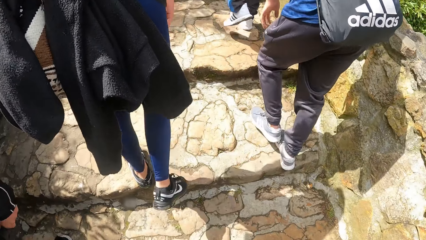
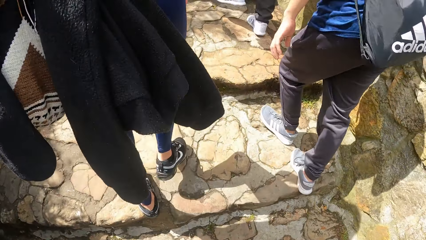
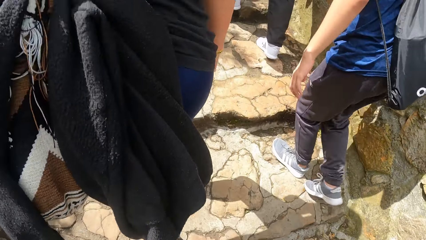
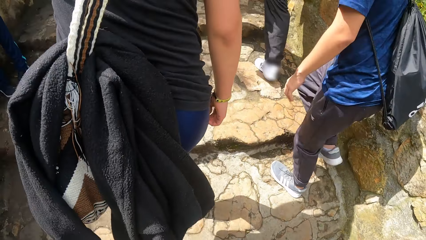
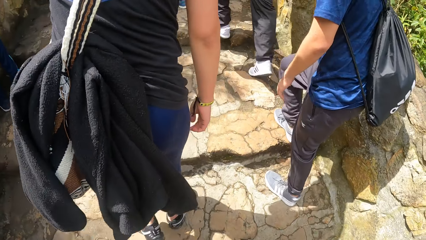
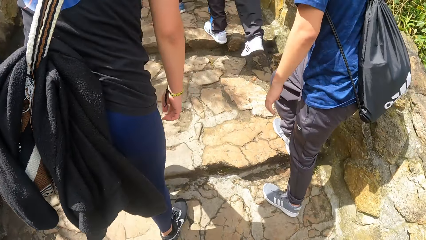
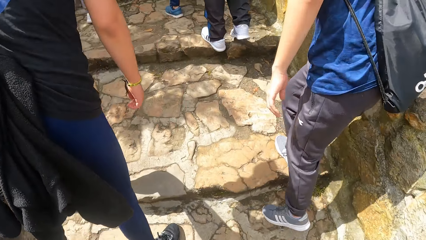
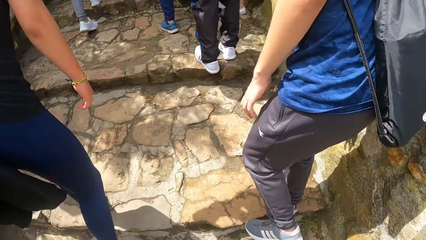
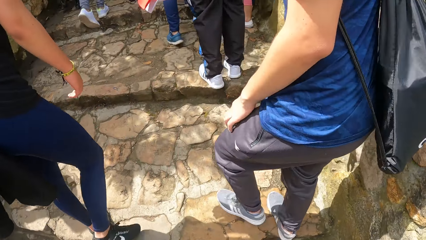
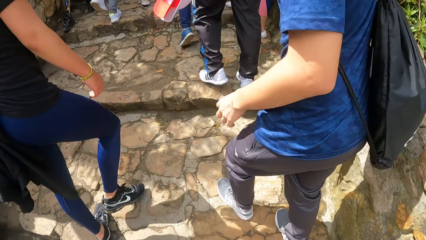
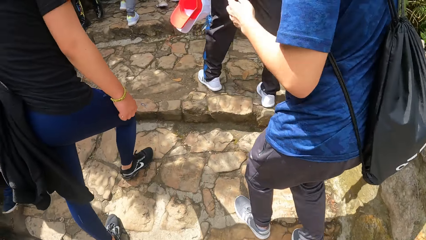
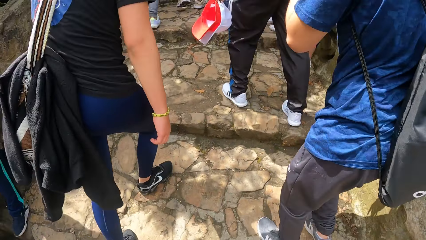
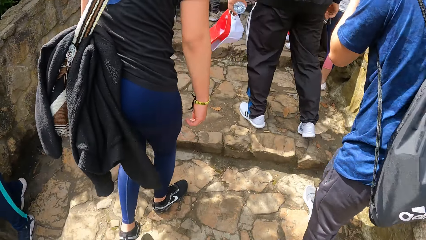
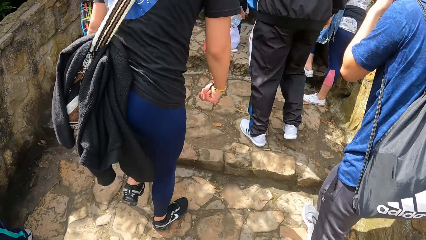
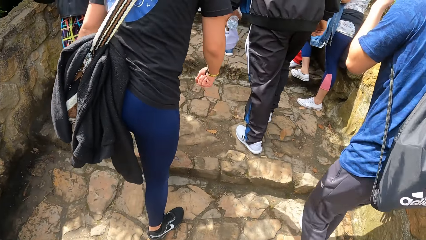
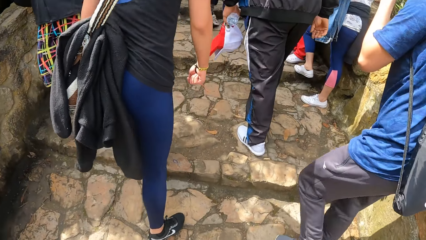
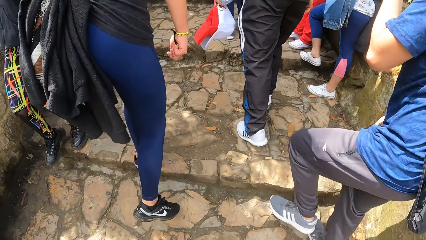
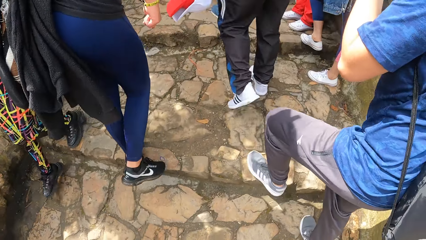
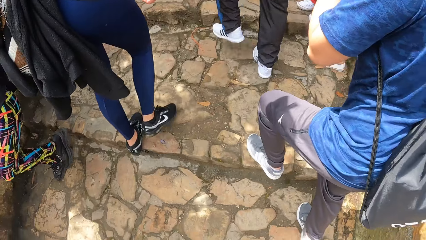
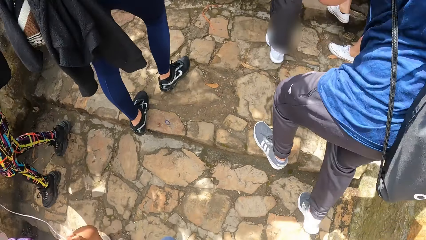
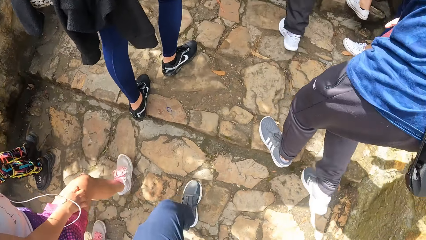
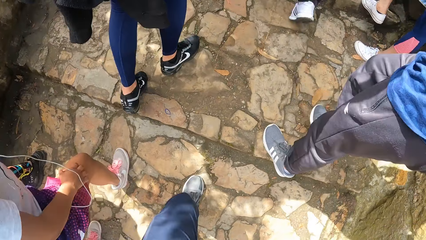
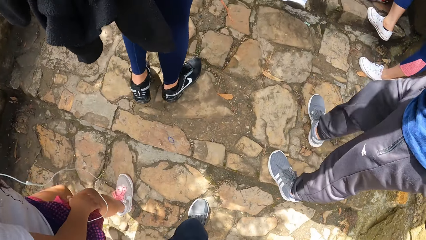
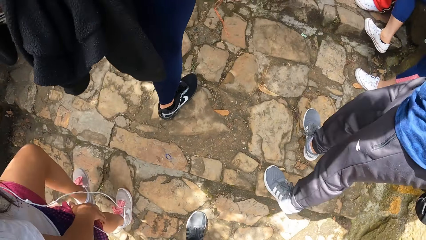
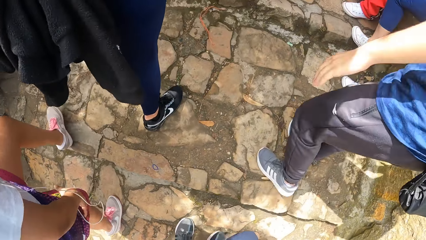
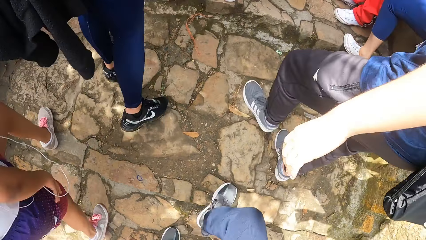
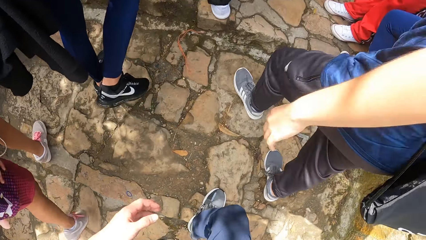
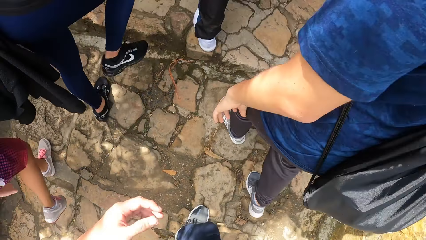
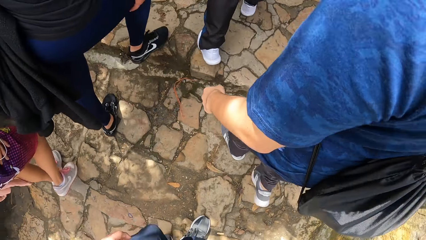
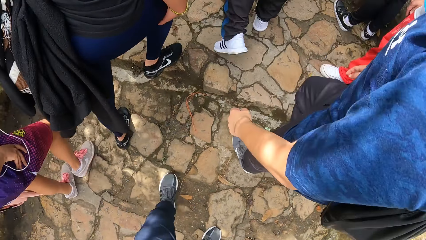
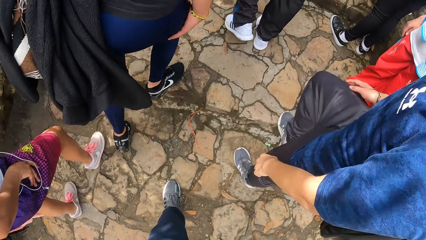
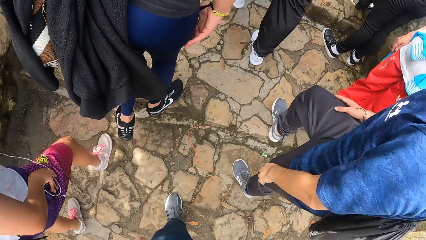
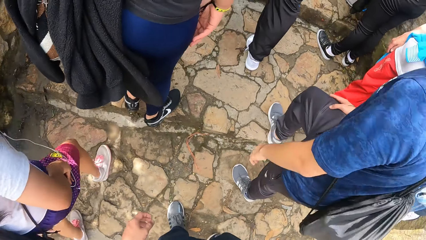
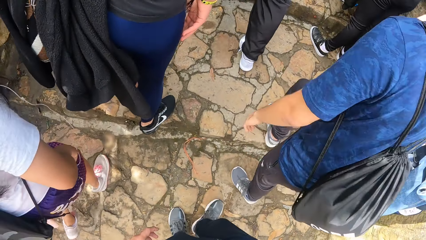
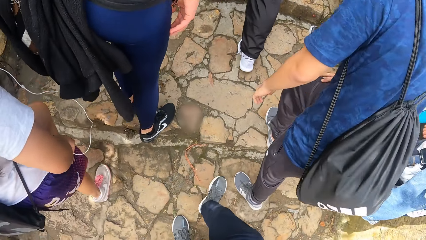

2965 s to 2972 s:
The man touches his face with his left hand.

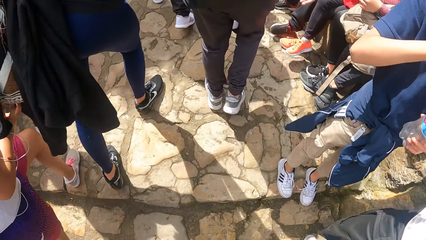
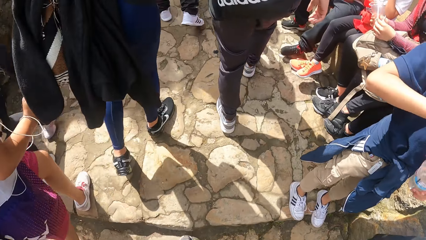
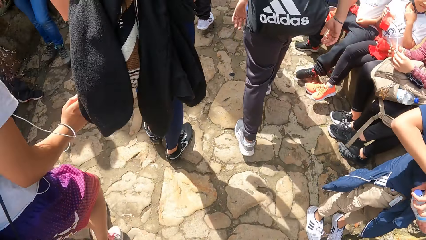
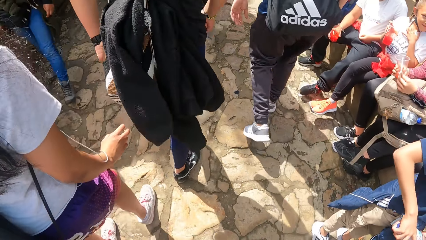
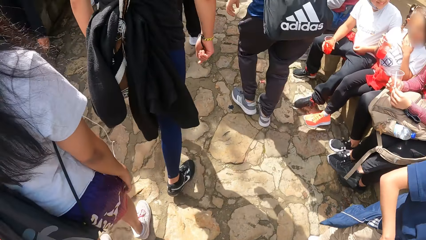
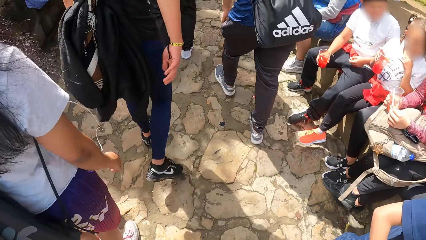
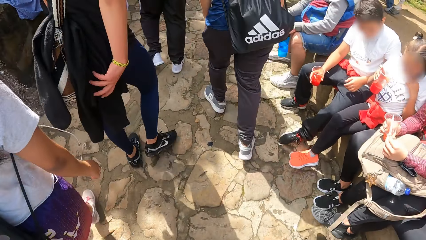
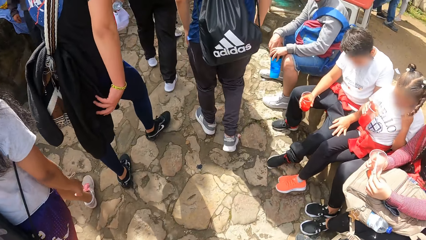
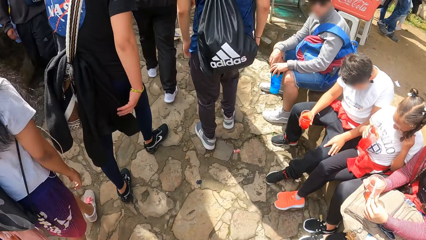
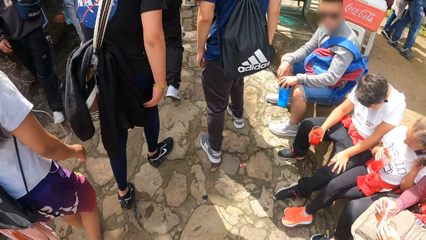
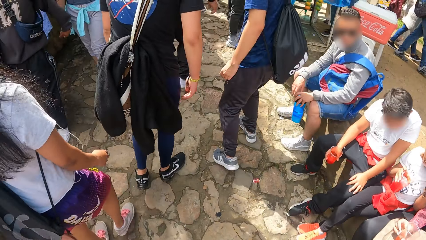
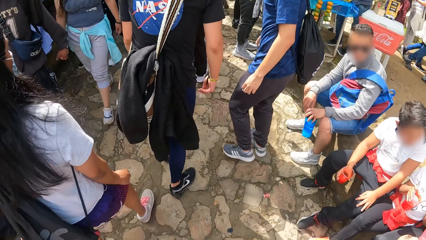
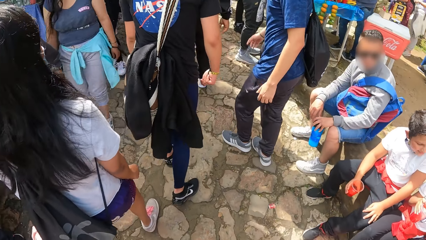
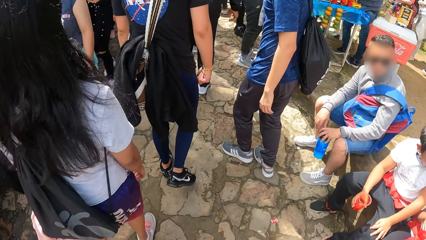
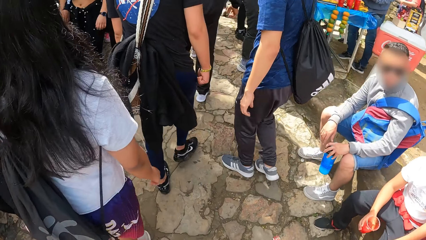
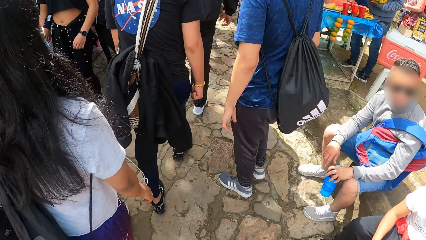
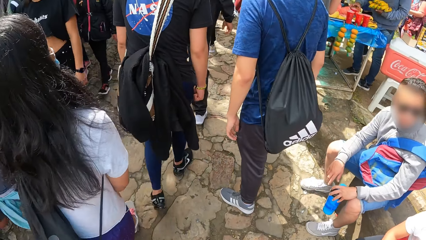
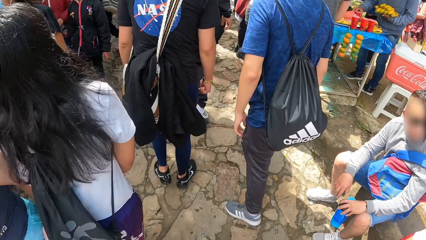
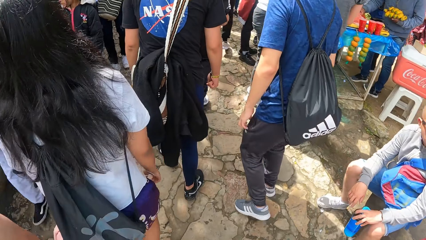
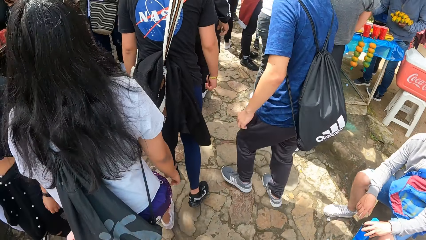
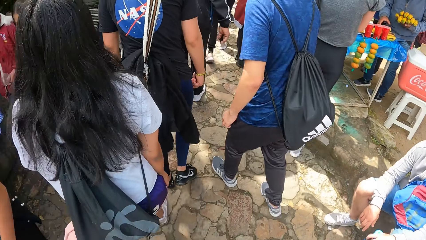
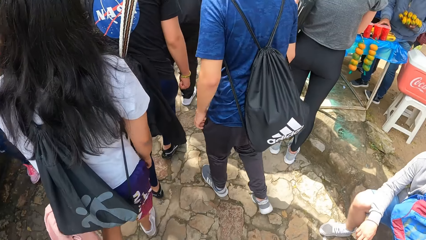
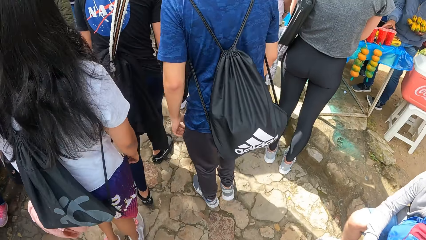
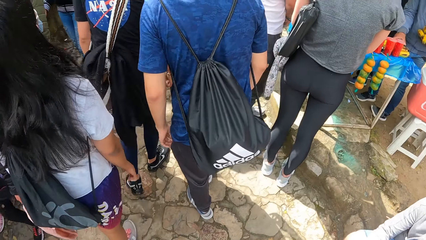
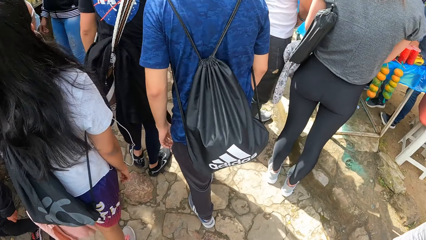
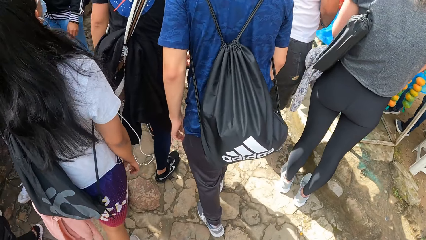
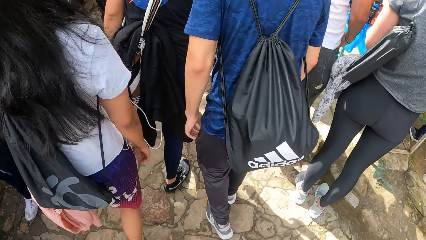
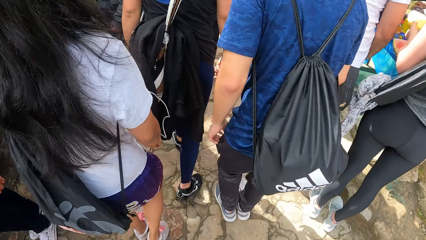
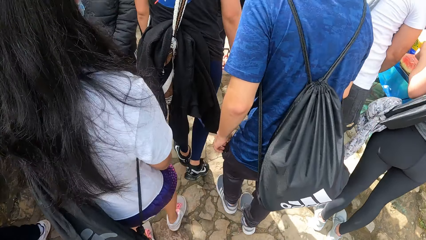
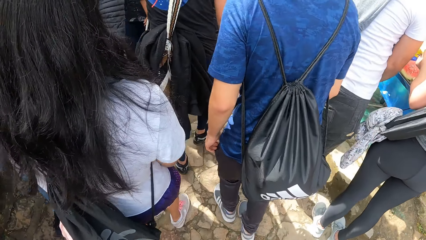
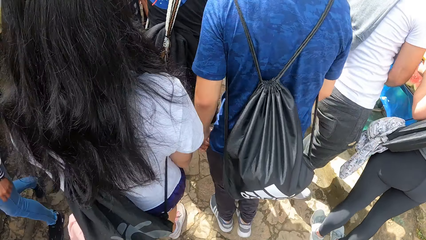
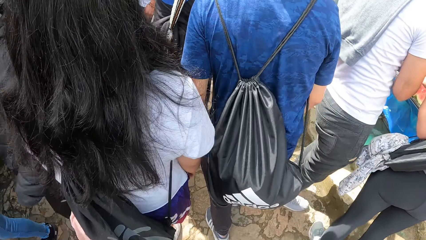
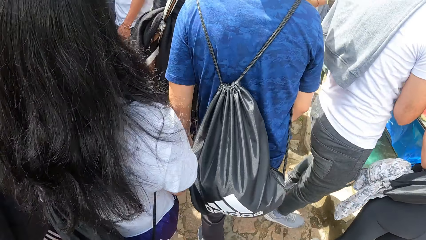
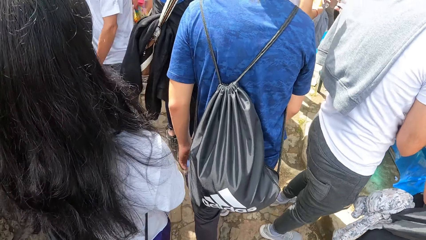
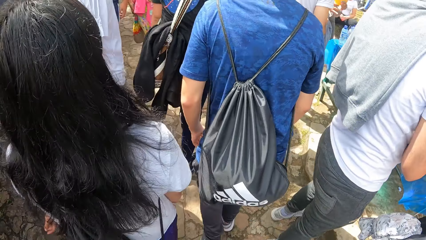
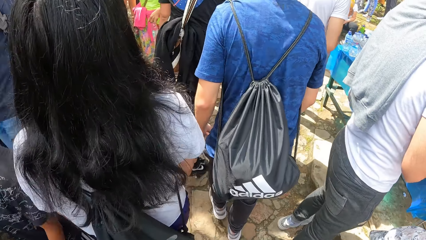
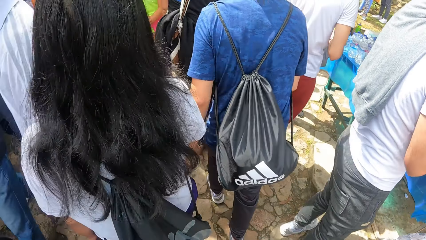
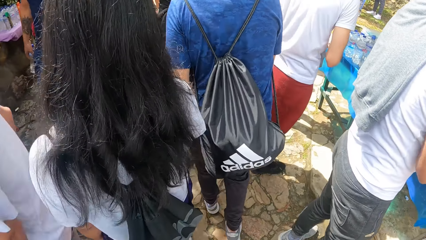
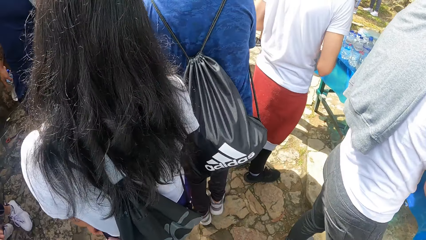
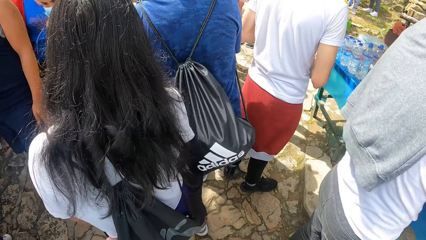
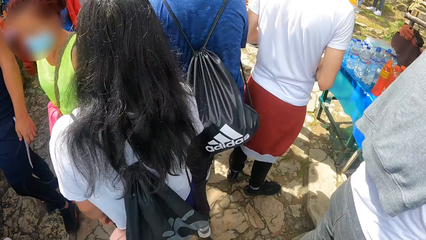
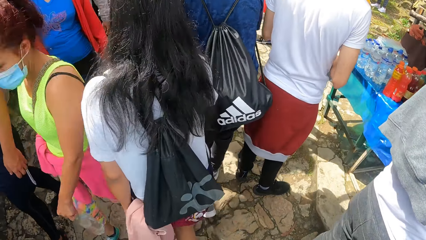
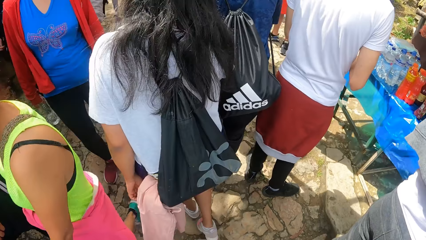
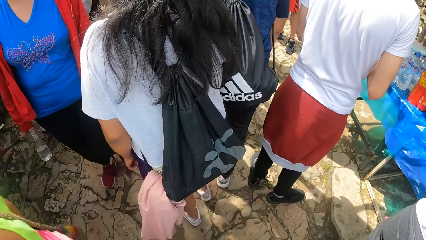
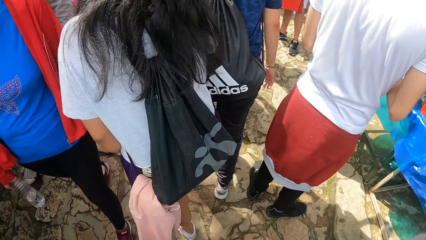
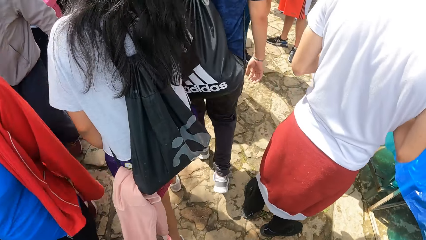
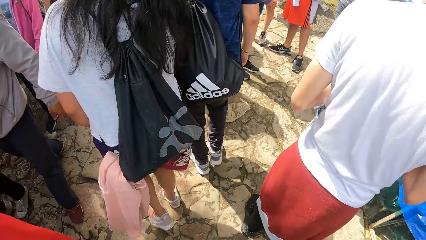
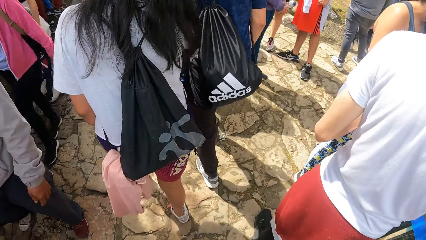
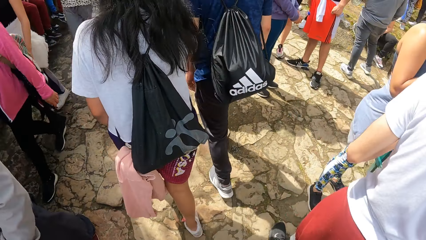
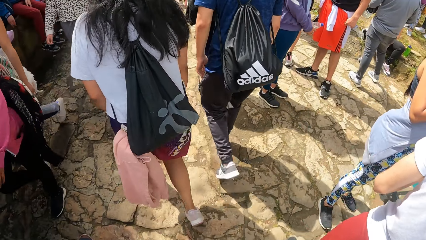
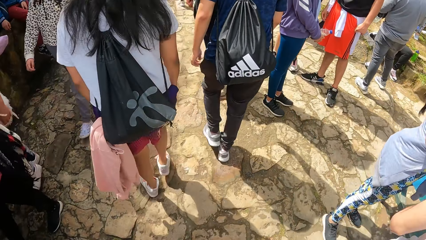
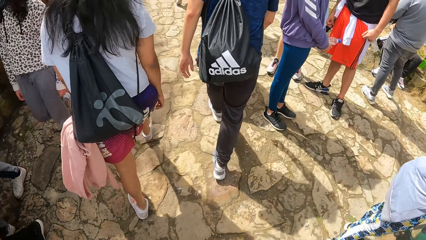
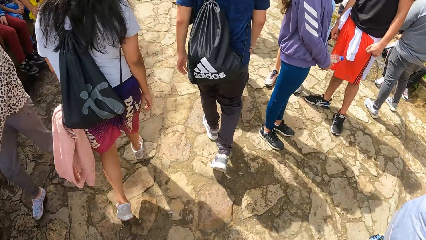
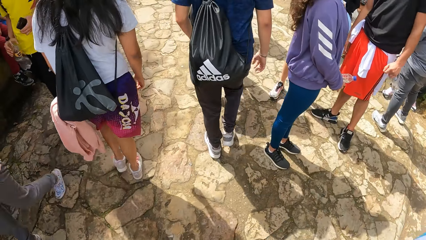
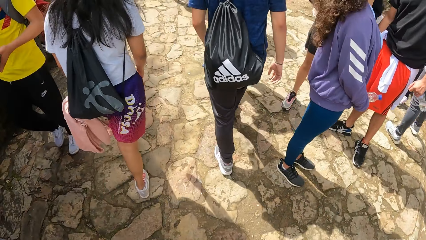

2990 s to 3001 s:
A man touches a sweater. A woman walks.
